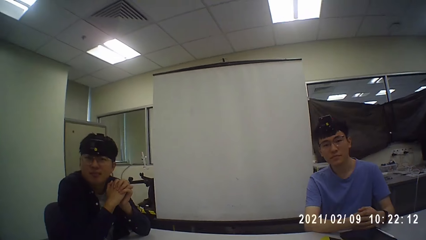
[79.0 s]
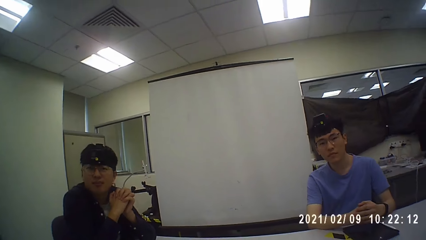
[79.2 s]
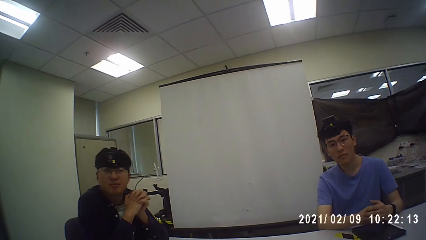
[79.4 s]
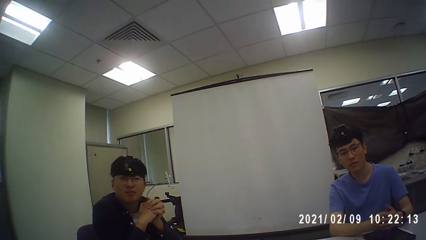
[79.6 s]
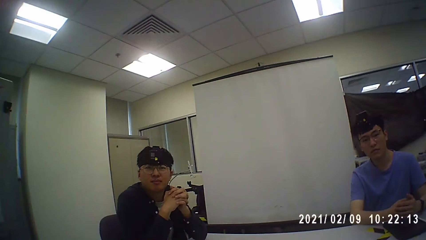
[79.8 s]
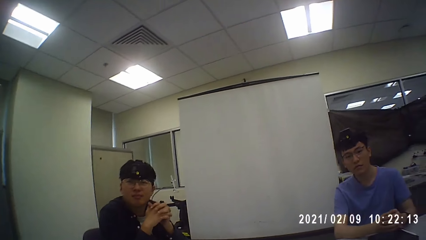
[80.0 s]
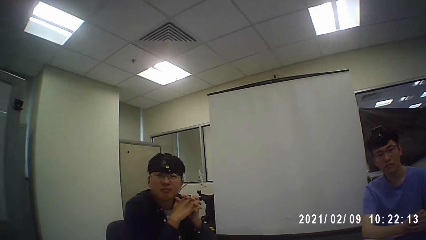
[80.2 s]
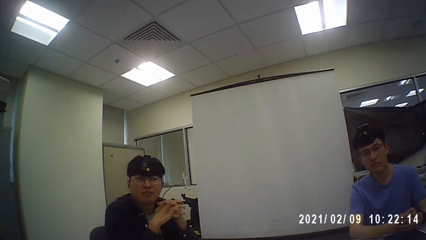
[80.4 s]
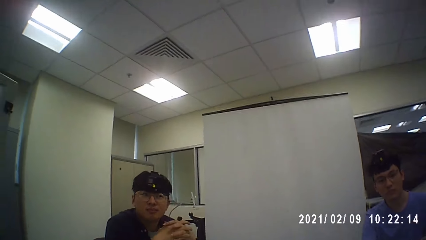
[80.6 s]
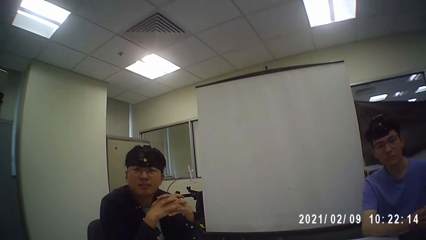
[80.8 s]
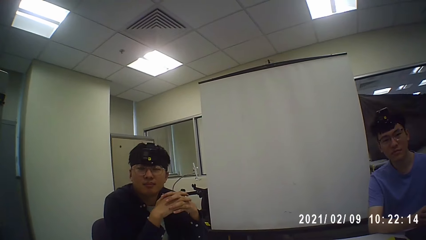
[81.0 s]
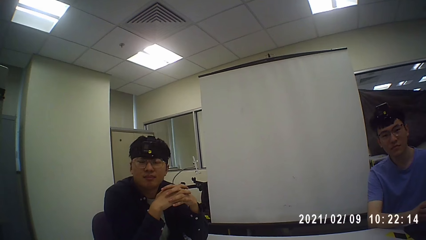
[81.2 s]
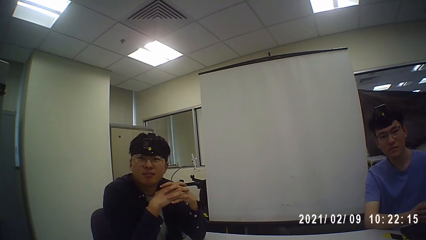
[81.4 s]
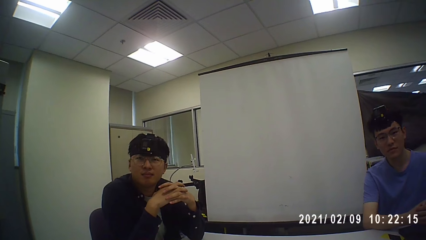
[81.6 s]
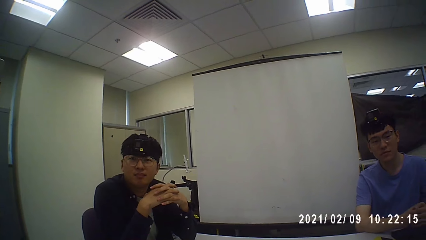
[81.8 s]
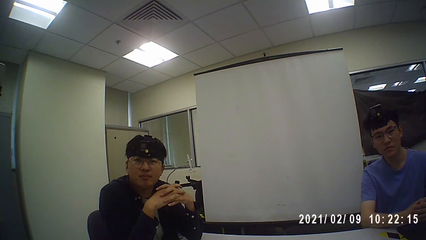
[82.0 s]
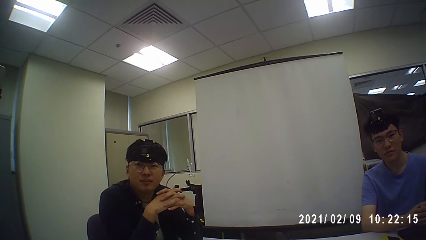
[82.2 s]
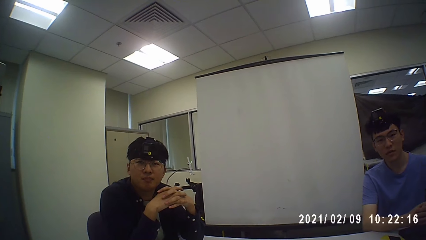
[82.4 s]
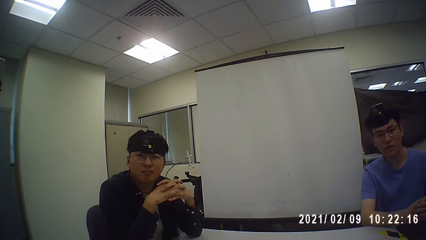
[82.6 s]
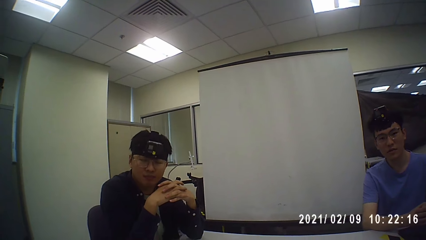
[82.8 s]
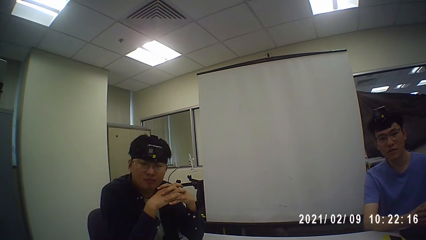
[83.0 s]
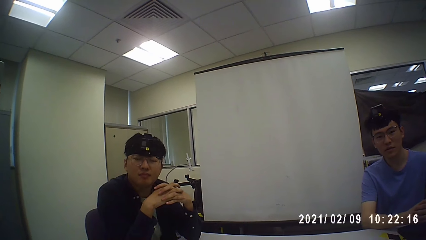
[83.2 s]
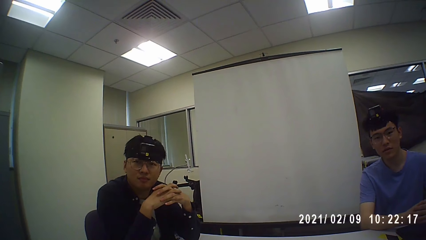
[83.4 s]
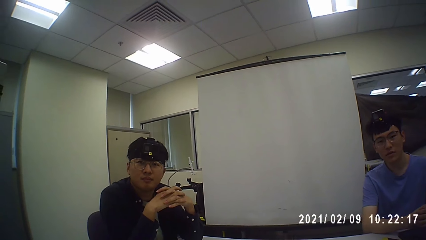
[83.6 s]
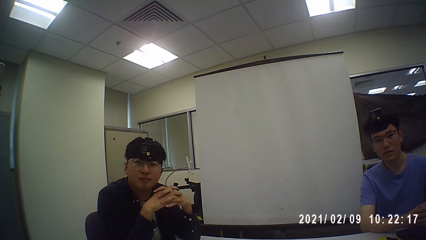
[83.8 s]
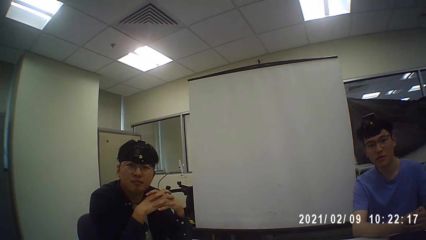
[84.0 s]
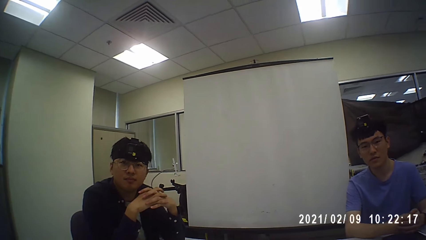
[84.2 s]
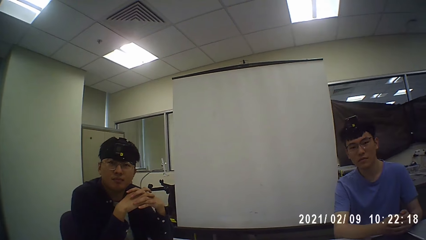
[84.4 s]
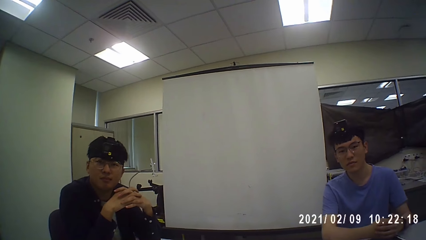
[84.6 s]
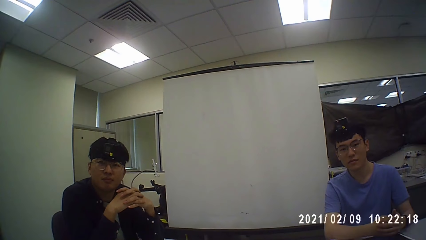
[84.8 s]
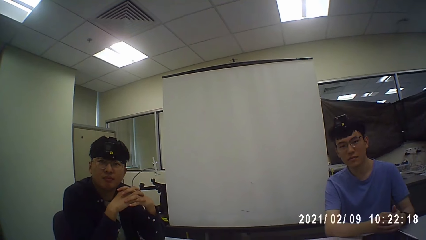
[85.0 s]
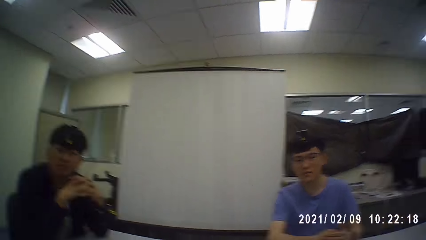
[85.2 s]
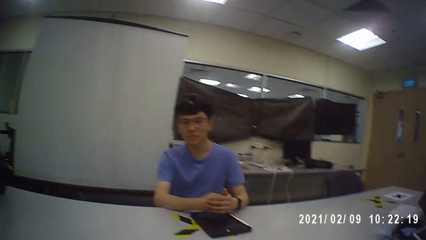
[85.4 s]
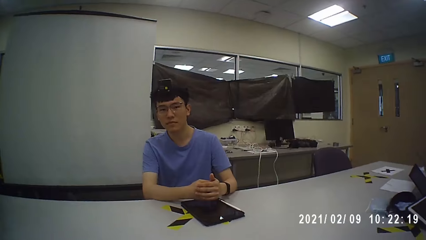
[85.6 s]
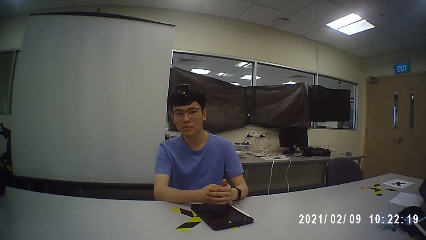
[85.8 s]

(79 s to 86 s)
A person listens to the camera wearer talking. Another person listens to the camera wearer talking.

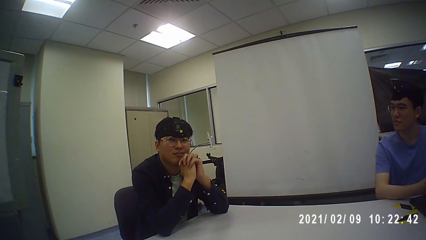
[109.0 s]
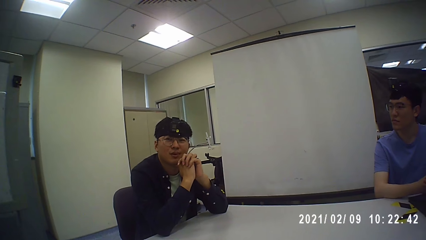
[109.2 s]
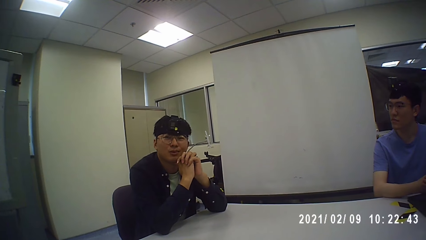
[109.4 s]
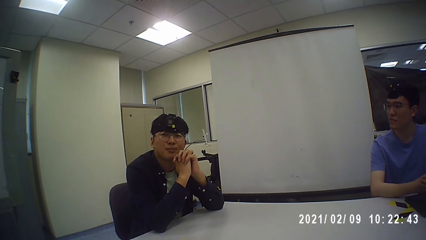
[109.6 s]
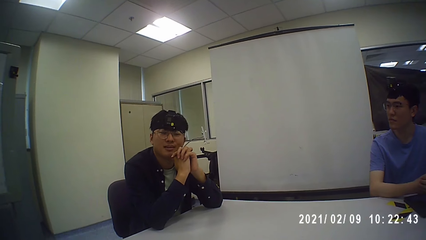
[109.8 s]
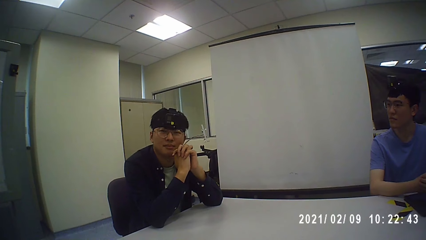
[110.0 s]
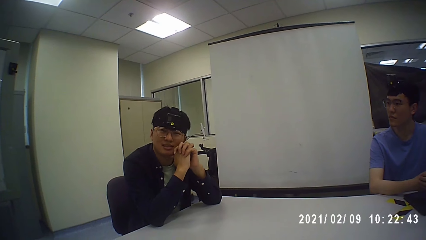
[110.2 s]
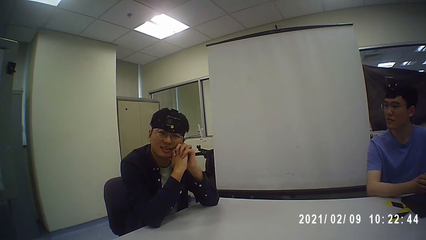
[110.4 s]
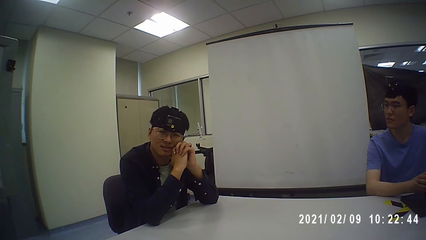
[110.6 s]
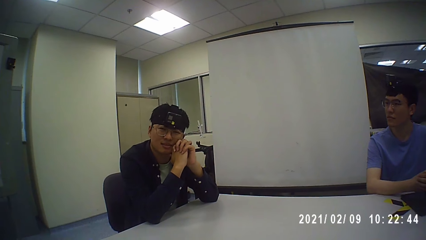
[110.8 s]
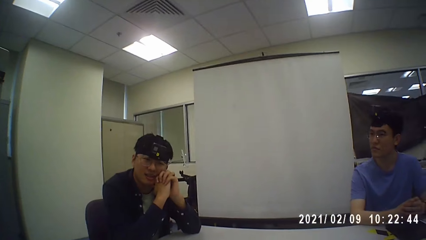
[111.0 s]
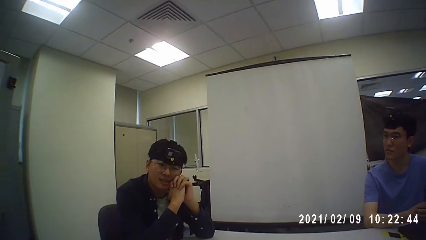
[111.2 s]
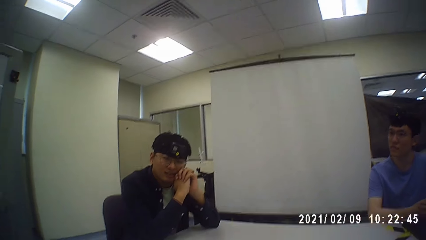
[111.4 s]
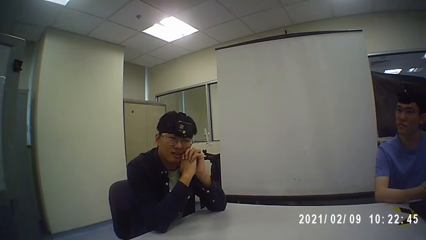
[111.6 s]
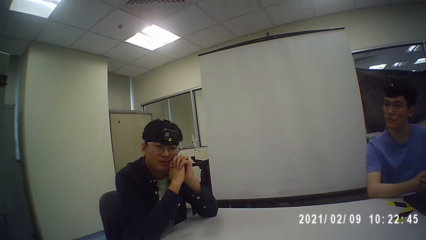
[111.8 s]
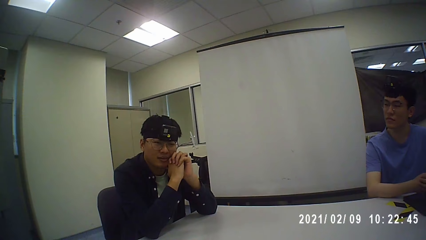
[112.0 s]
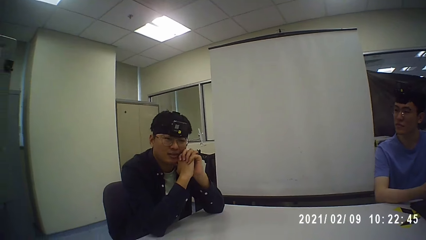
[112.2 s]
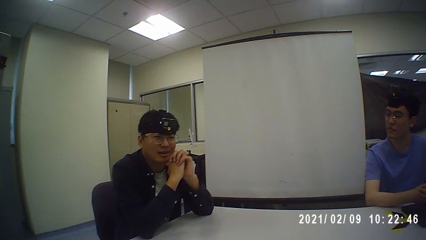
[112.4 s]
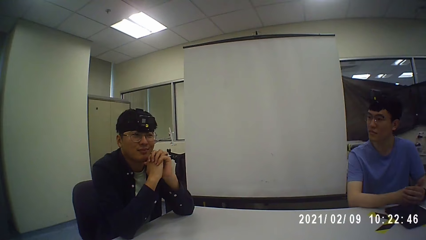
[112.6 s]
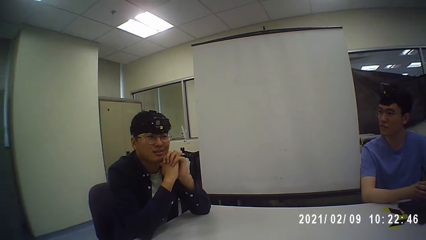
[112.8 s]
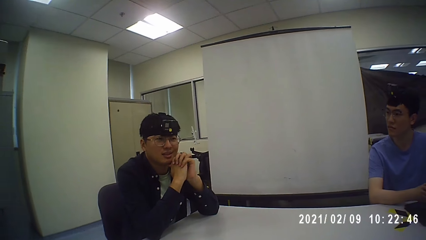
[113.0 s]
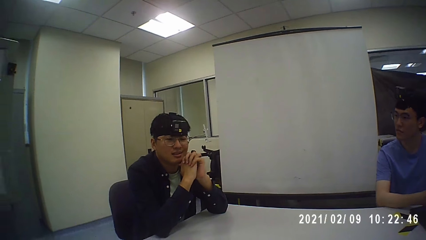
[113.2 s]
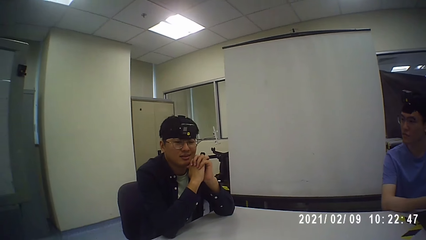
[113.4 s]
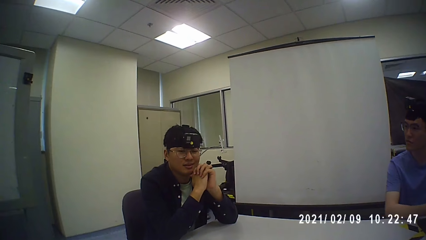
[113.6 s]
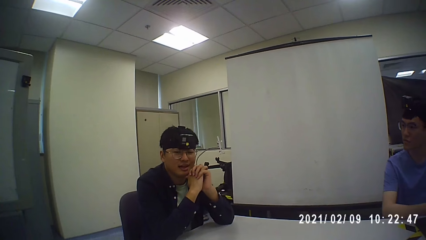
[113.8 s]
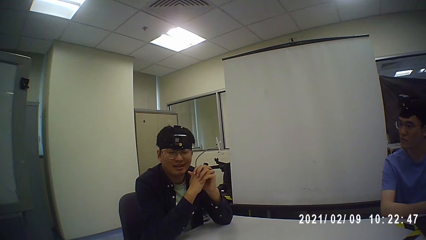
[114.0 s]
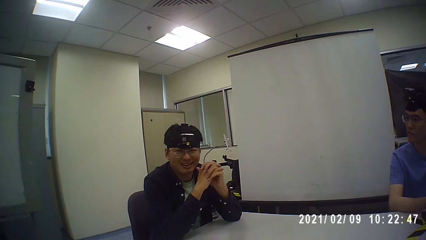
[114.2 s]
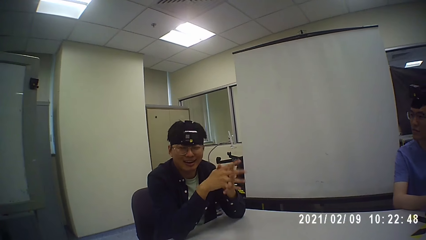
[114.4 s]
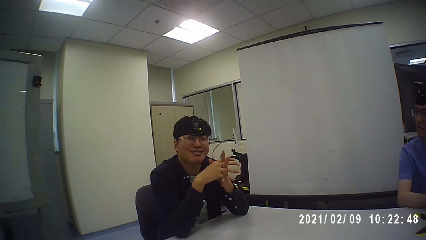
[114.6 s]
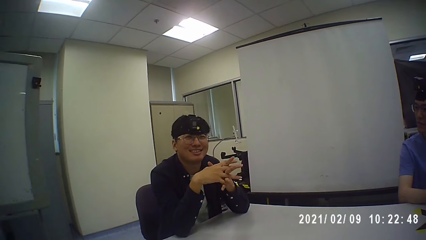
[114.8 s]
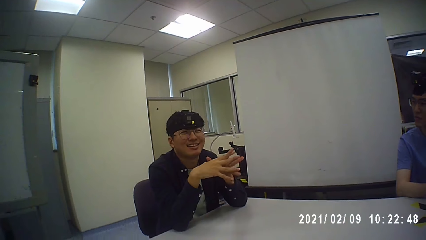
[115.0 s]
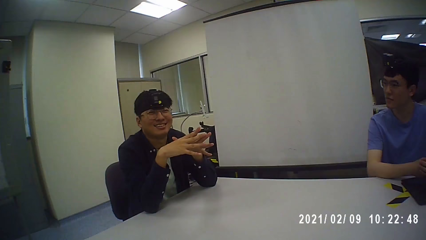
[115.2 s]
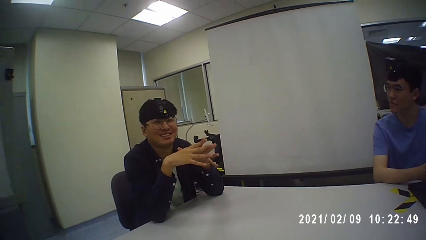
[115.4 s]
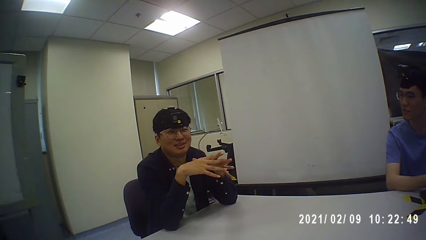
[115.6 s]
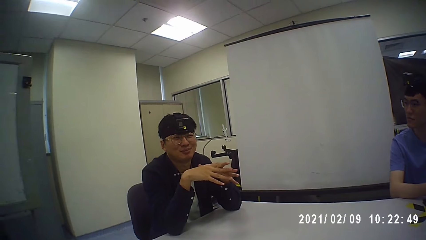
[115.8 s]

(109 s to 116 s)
A person talks.

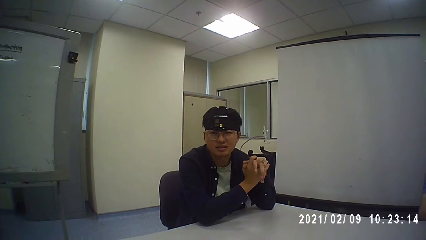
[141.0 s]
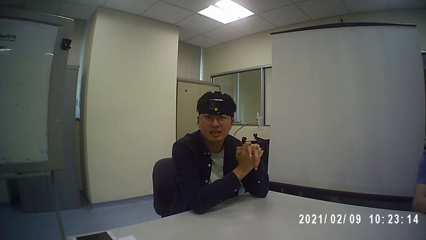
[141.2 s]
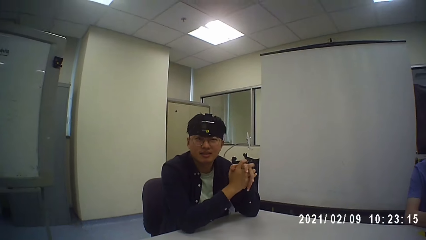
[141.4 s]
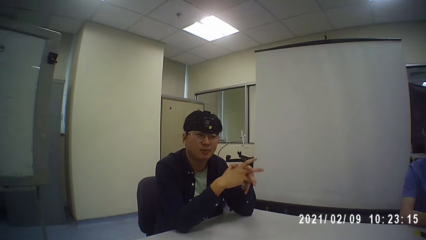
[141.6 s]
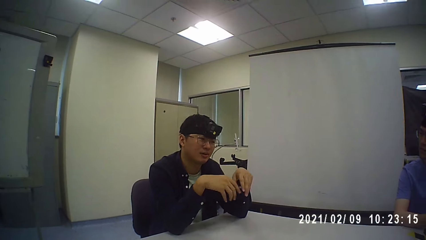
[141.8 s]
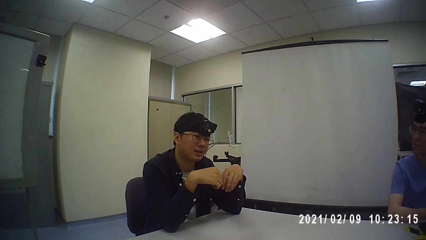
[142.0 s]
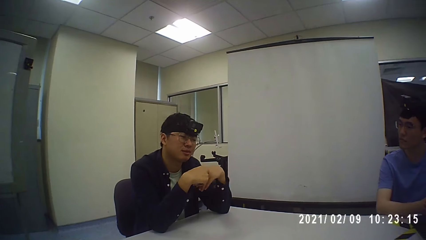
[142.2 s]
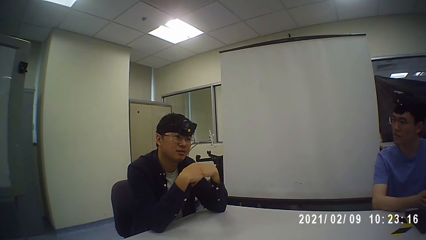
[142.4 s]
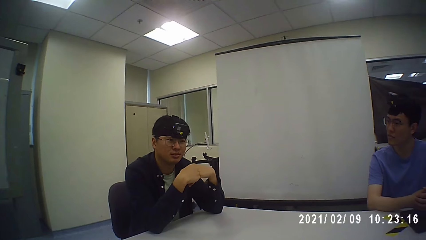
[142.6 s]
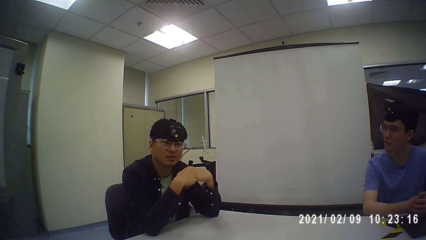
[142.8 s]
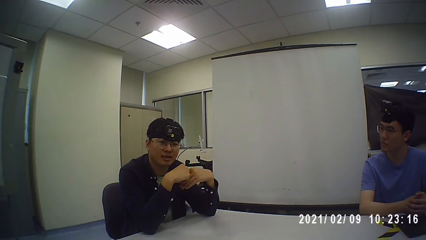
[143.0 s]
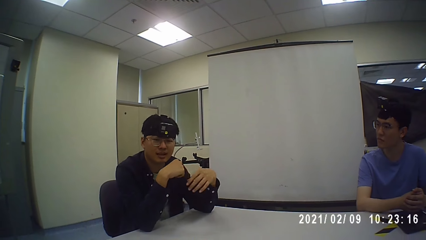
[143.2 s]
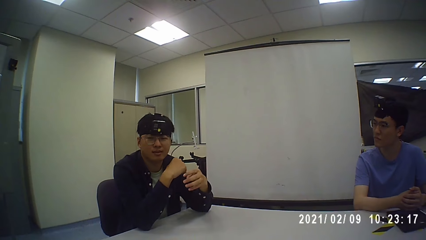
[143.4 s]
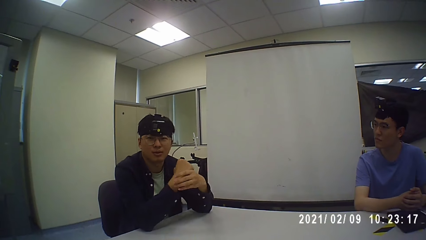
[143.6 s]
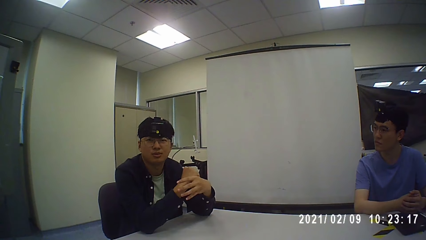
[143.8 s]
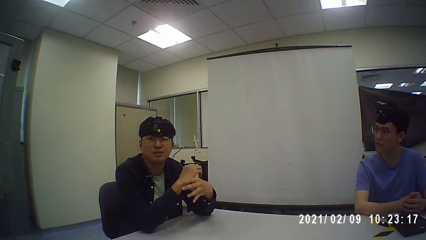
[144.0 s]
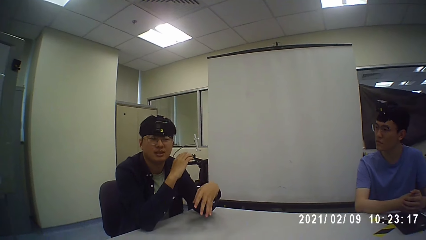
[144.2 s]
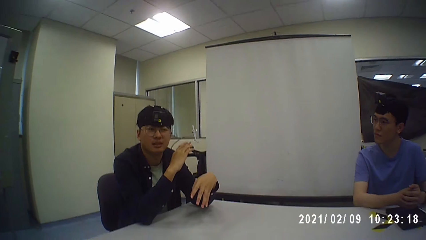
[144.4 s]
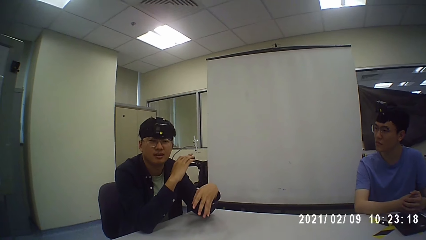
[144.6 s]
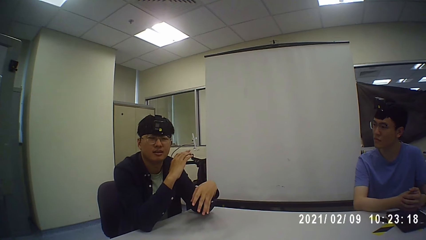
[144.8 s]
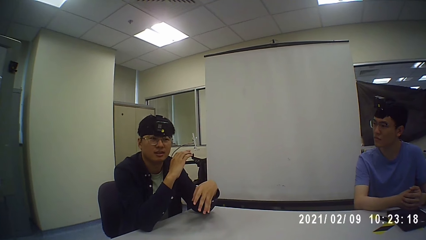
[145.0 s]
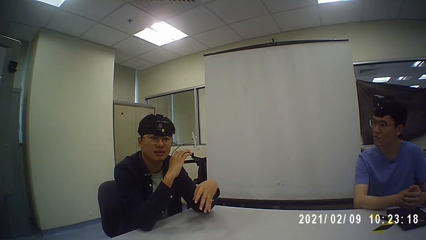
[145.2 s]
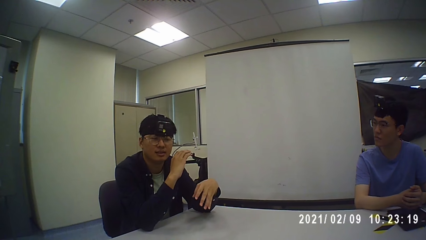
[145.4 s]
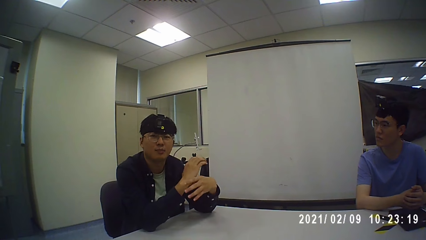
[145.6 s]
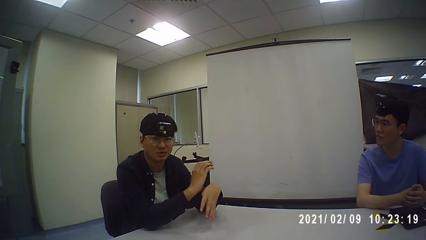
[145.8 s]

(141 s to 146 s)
A person listens to another person talking.
